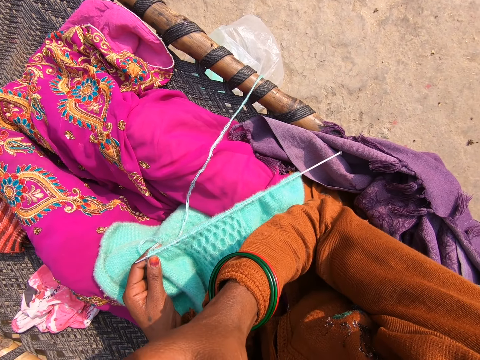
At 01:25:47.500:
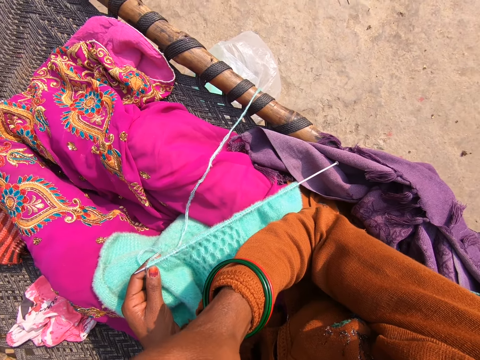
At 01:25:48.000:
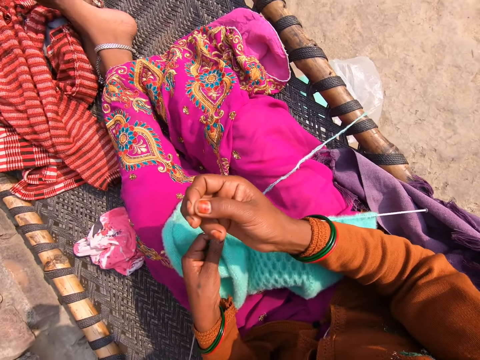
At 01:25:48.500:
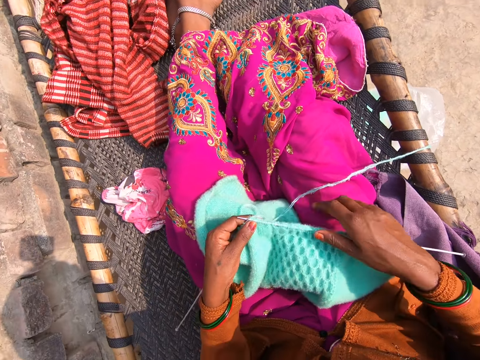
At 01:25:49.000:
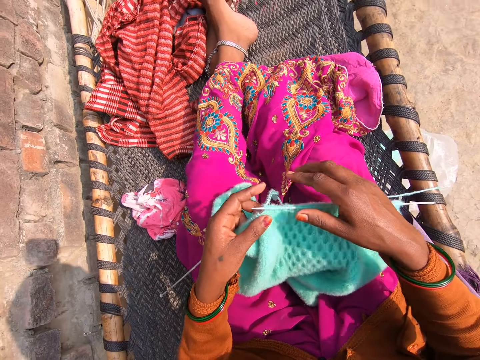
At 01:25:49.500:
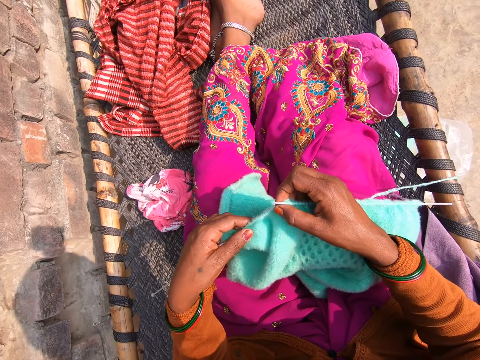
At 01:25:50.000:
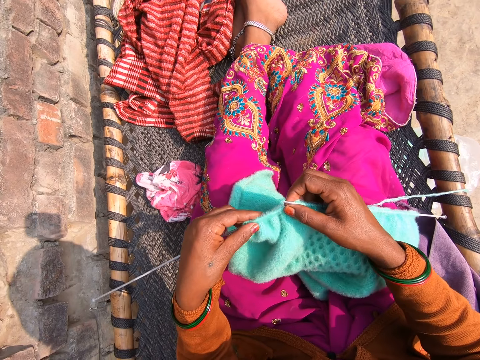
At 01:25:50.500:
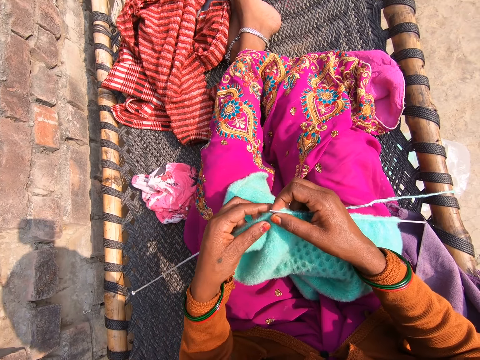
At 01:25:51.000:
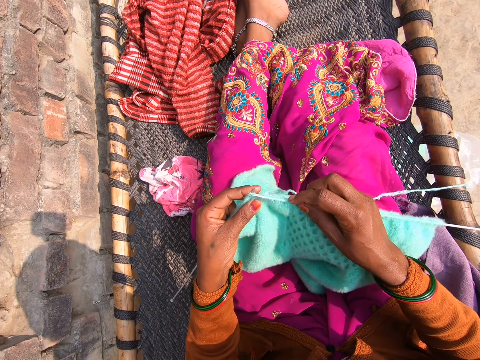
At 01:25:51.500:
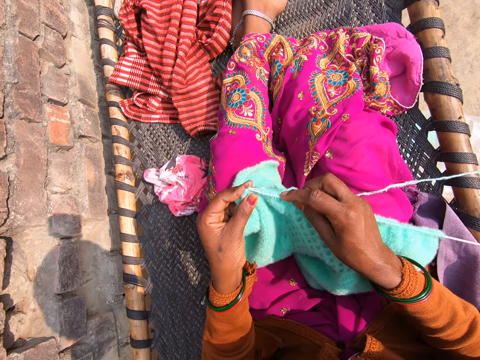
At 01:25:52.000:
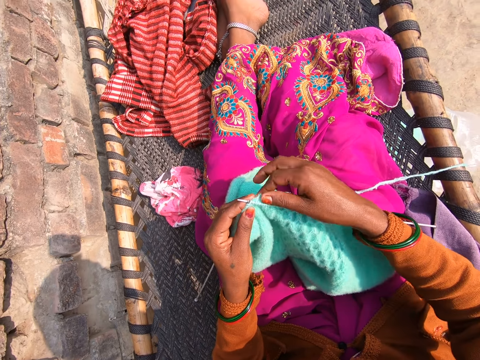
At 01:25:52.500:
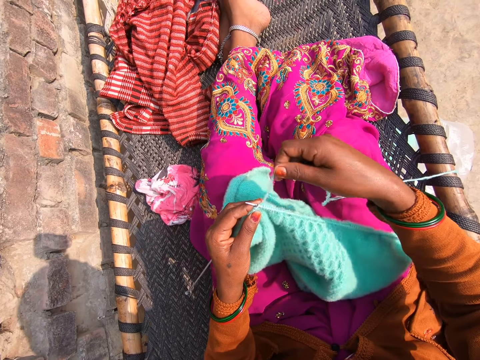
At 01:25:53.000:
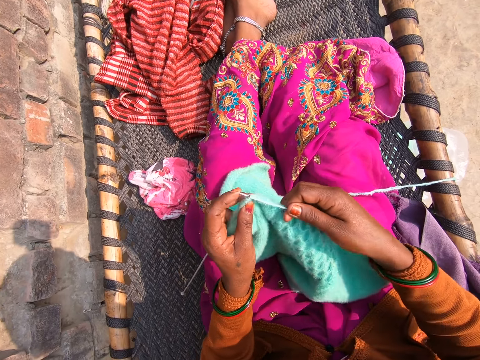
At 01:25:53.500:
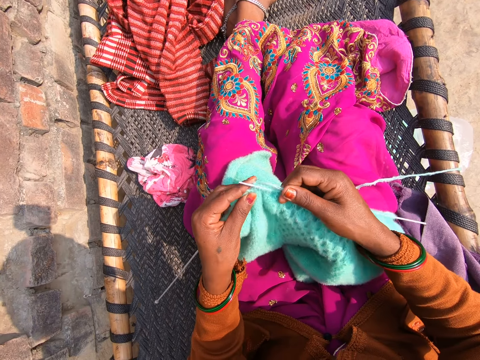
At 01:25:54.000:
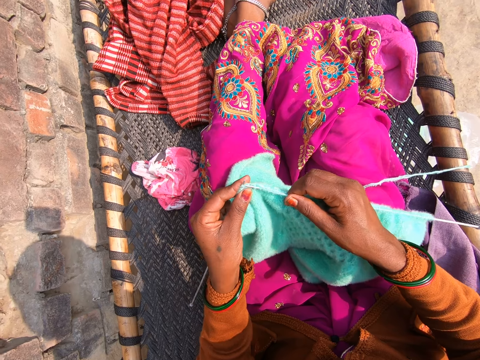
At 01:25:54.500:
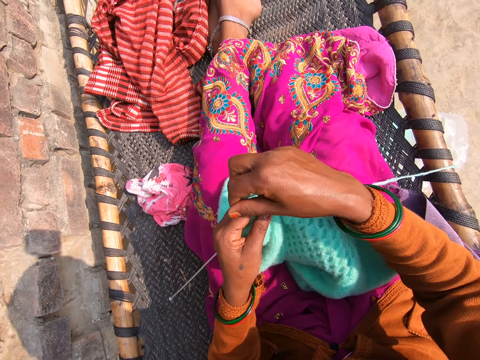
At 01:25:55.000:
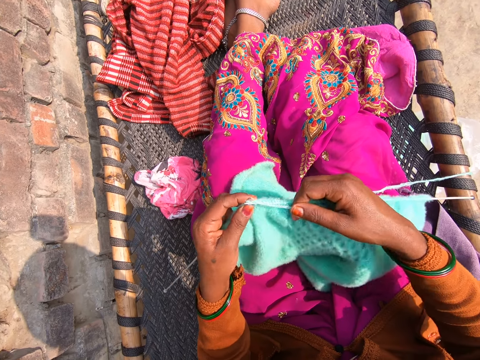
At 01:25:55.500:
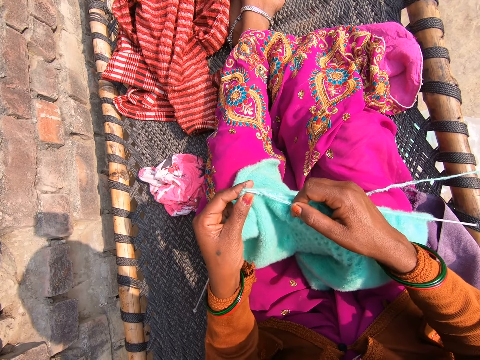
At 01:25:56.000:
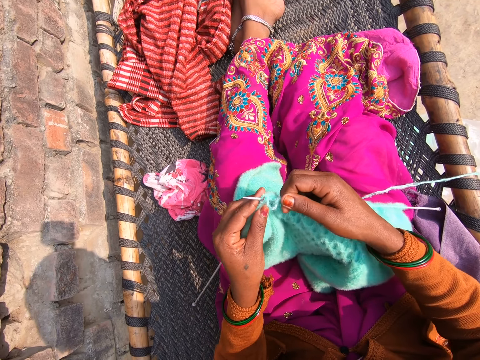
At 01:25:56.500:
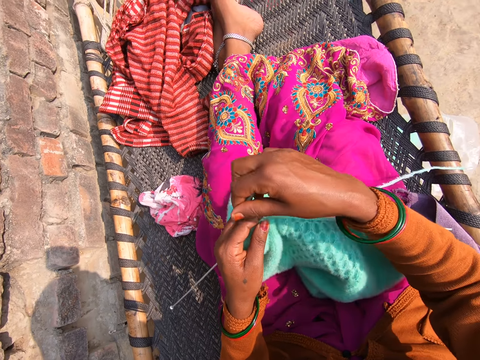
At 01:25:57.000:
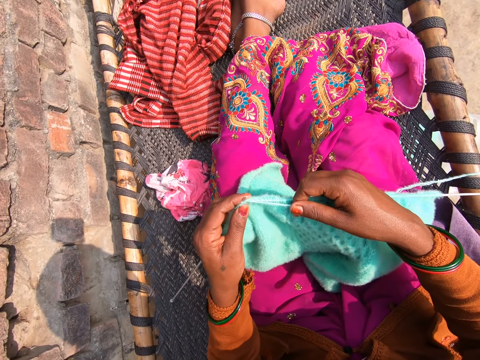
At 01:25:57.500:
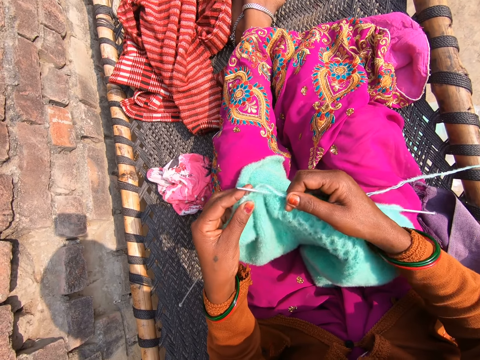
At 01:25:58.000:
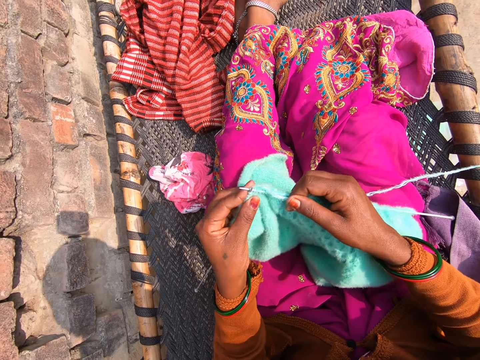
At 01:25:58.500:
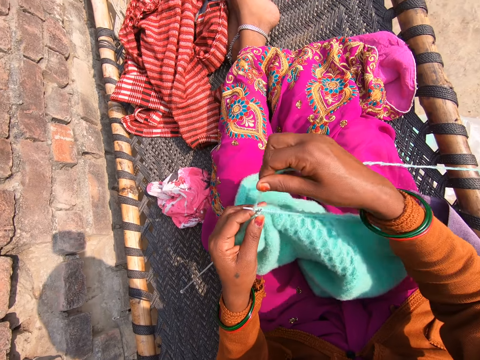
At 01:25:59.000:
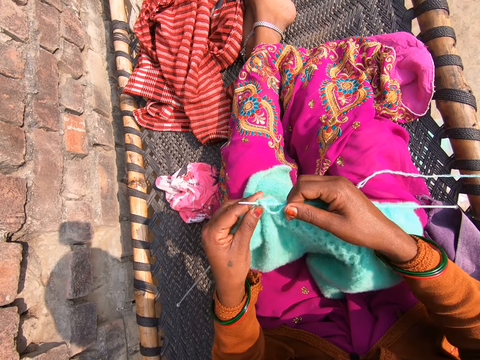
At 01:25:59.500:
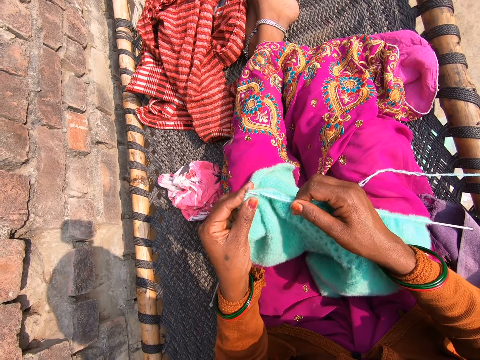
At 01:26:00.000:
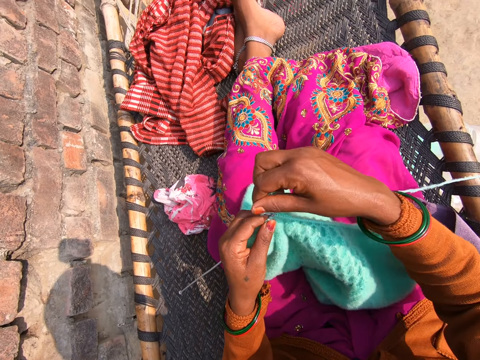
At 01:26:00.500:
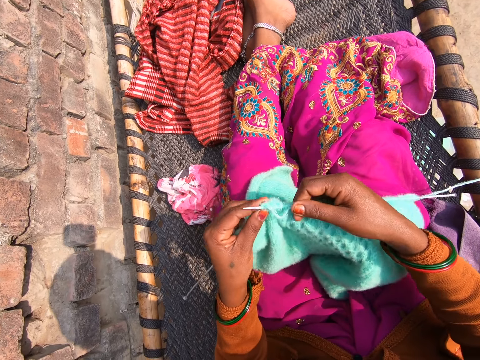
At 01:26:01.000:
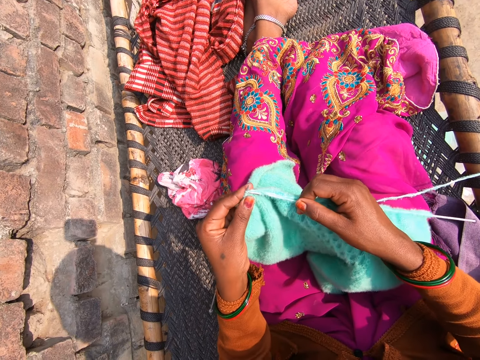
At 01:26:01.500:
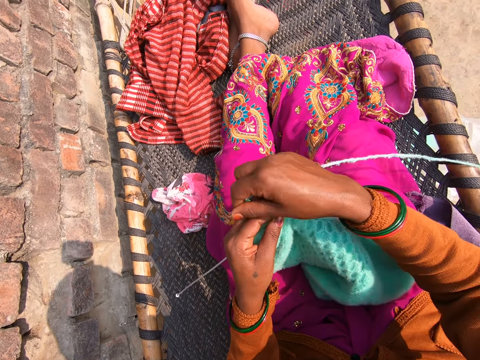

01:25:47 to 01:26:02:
The camera wearer looks at his hand. He holds the fabric. He moves the knitting needle on the fabric. He knits the fabric.

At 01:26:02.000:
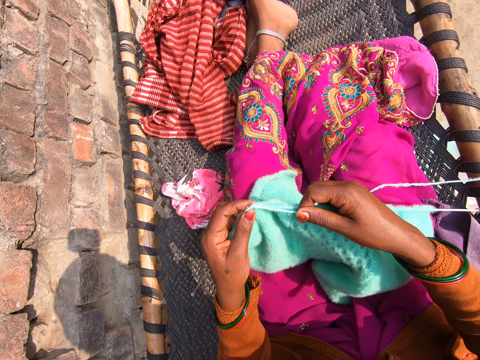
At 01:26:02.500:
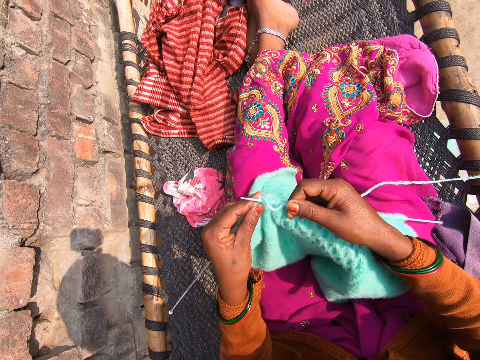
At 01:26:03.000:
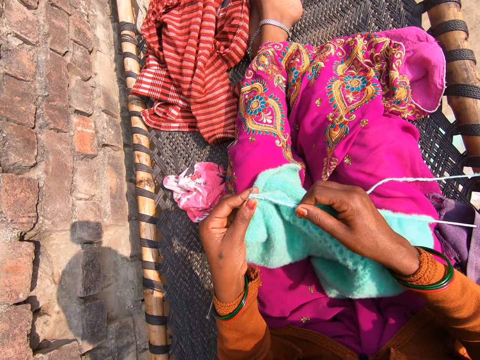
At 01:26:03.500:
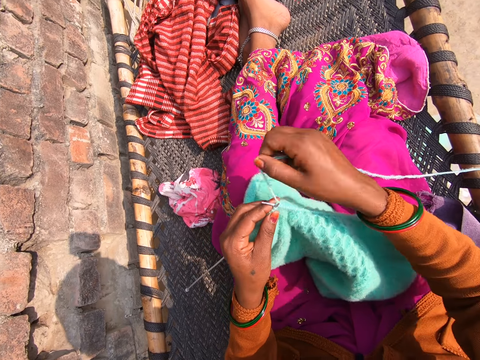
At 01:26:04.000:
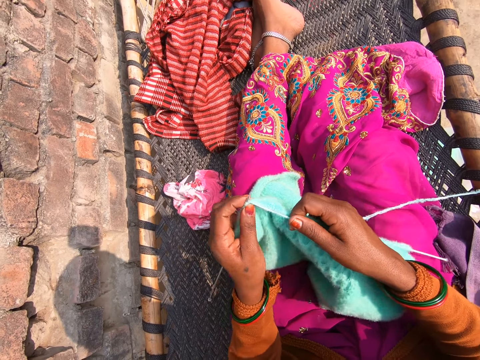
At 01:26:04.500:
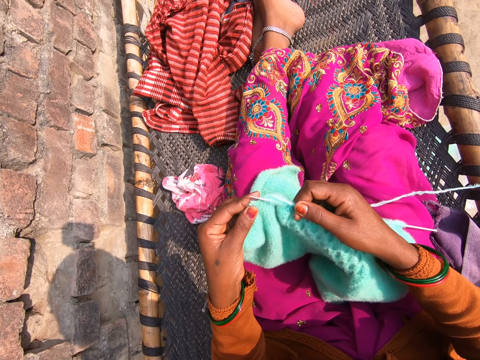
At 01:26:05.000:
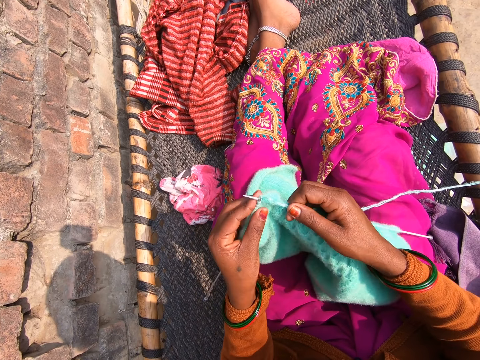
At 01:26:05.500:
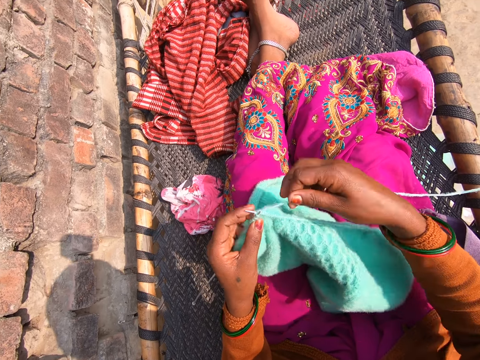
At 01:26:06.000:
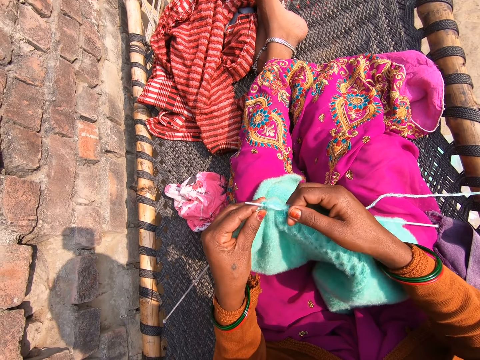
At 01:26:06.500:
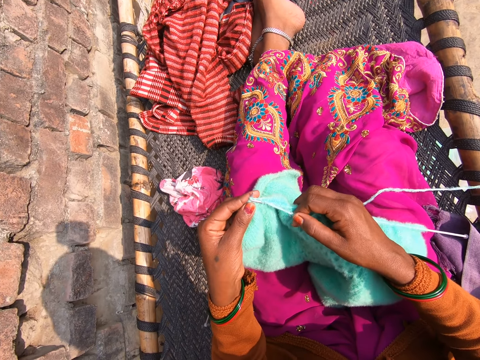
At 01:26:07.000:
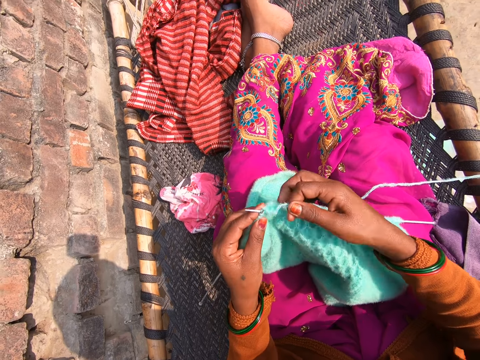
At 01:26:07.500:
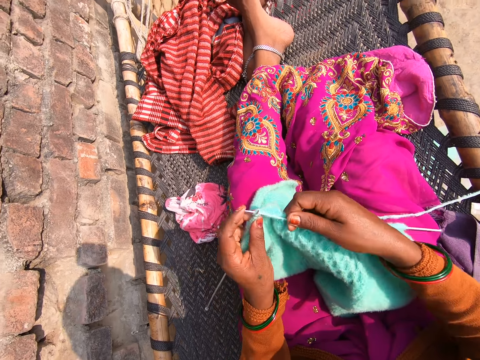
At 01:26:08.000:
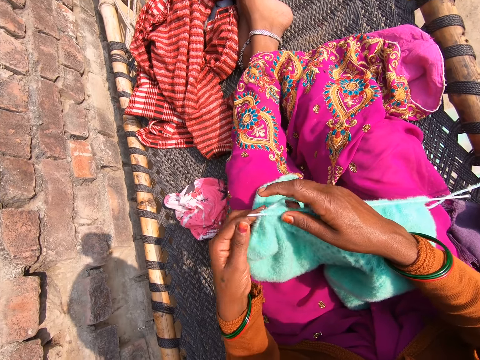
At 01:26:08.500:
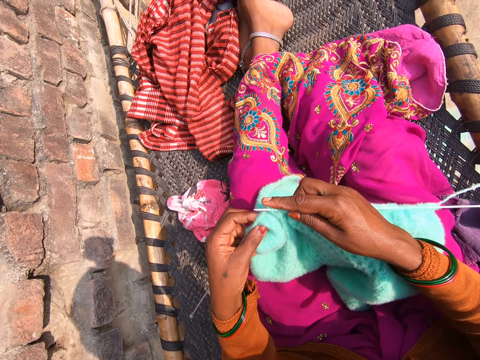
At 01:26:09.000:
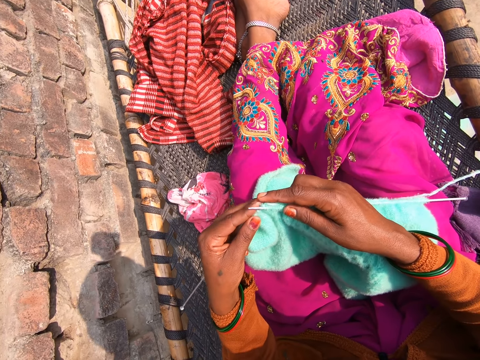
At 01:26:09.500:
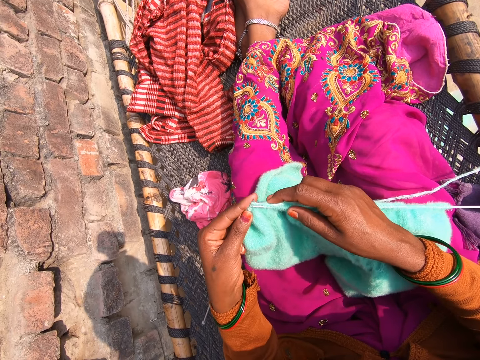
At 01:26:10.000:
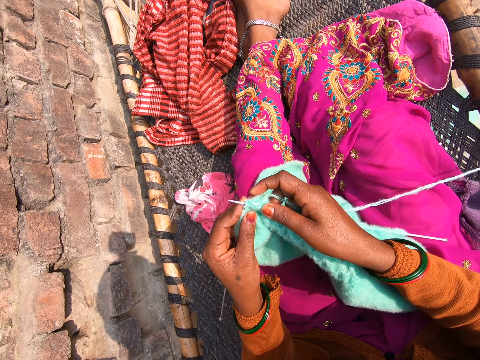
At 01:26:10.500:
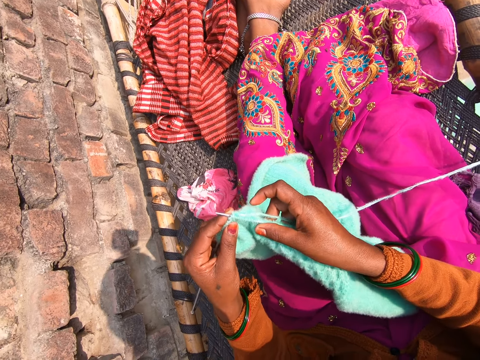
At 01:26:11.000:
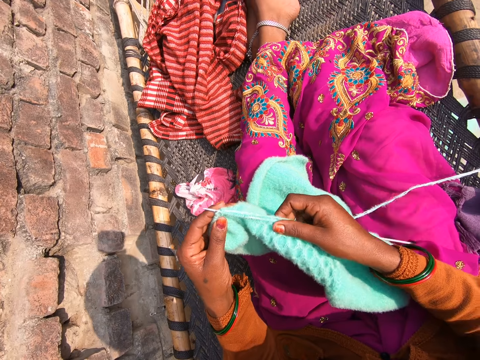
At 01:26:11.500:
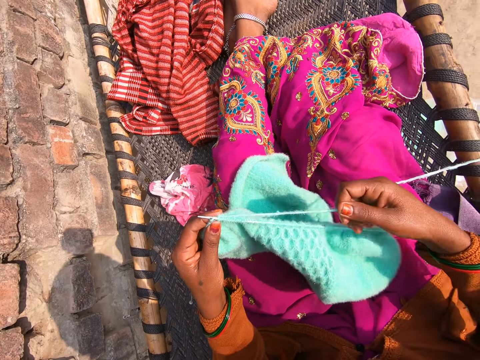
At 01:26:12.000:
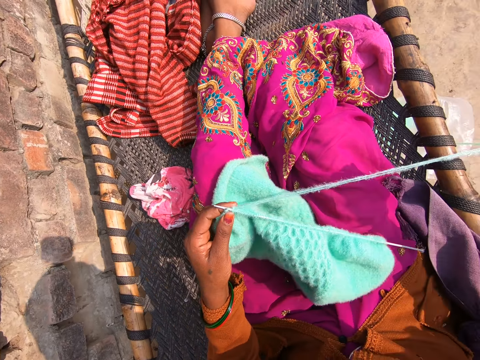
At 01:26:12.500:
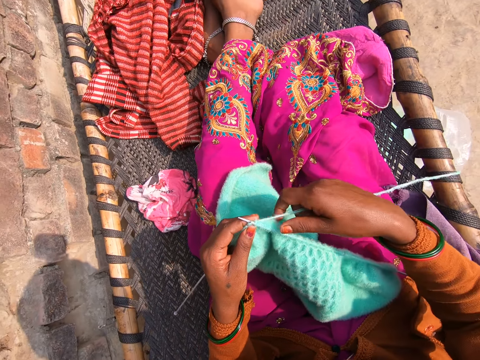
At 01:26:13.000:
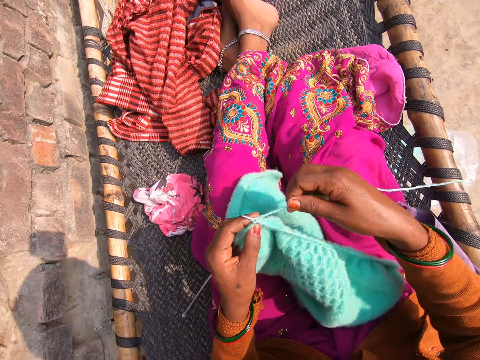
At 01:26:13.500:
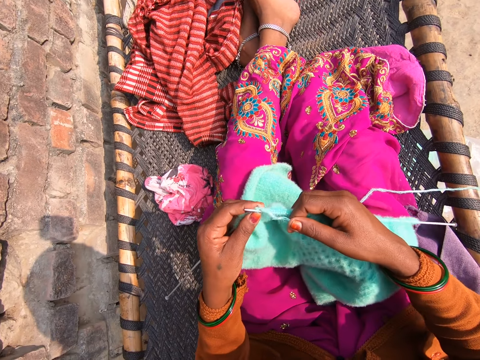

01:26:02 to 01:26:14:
The camera wearer straightens the thread. They knit the fabric.
